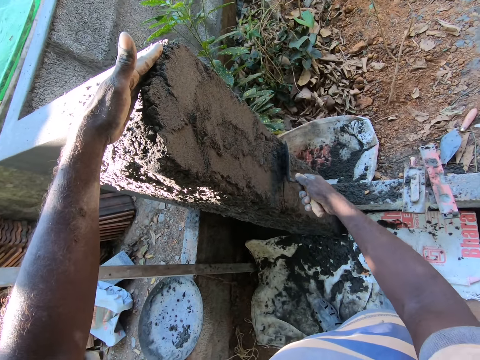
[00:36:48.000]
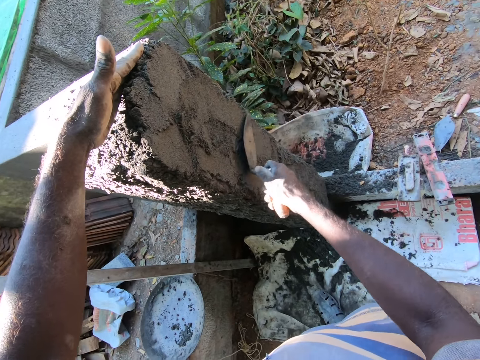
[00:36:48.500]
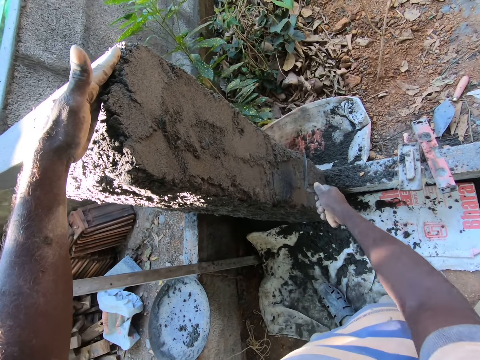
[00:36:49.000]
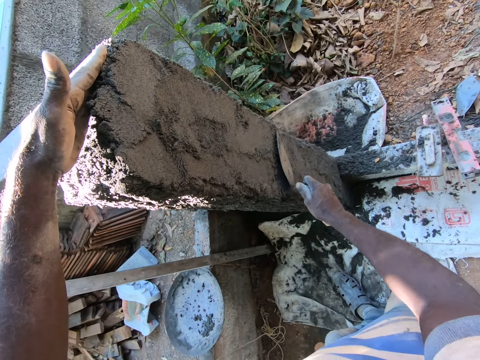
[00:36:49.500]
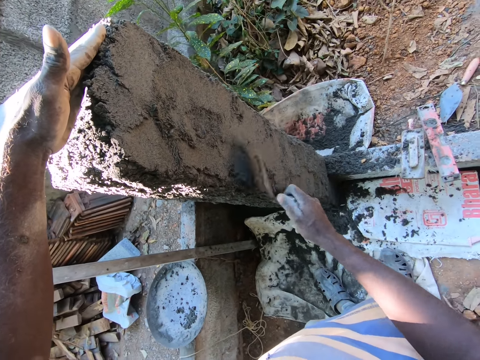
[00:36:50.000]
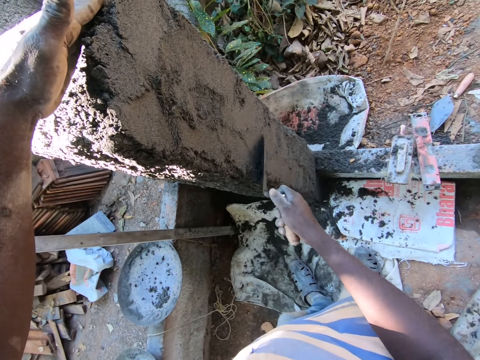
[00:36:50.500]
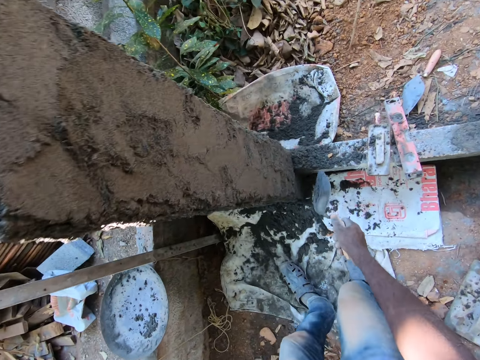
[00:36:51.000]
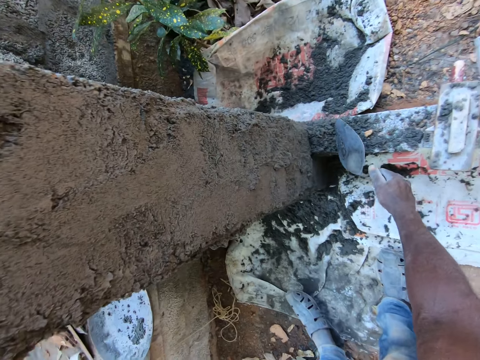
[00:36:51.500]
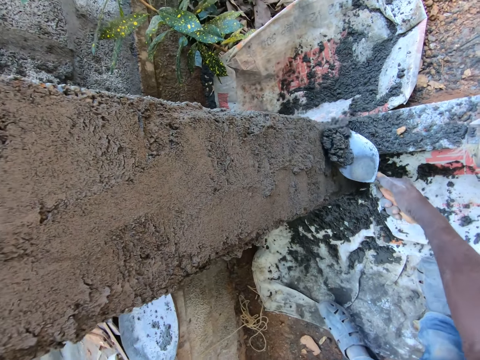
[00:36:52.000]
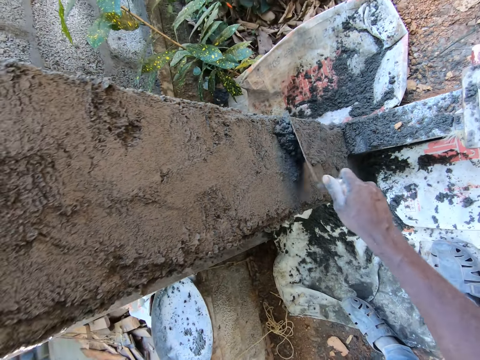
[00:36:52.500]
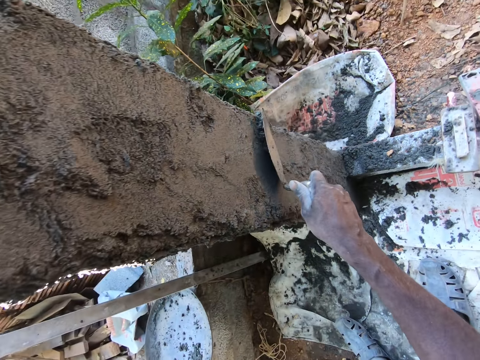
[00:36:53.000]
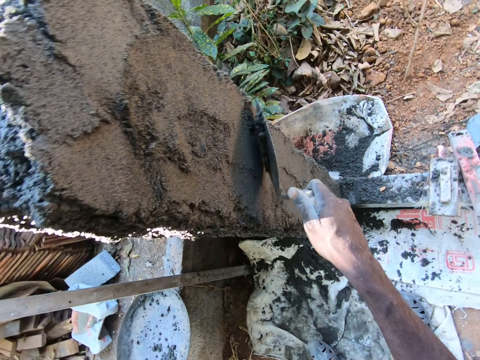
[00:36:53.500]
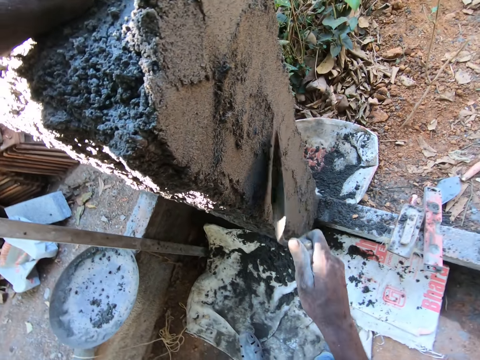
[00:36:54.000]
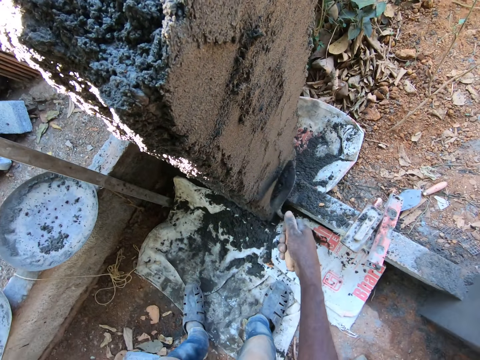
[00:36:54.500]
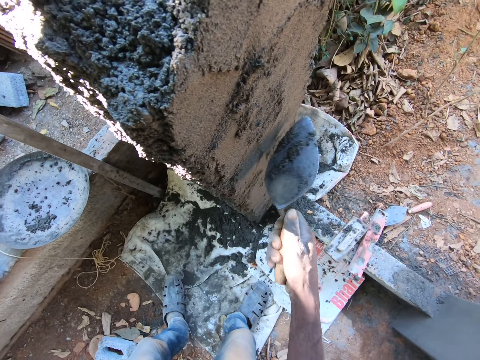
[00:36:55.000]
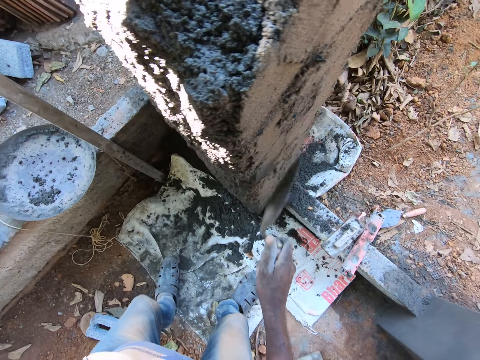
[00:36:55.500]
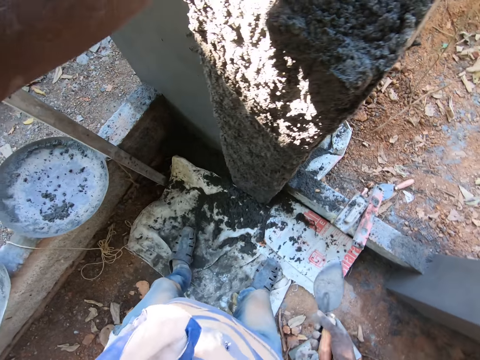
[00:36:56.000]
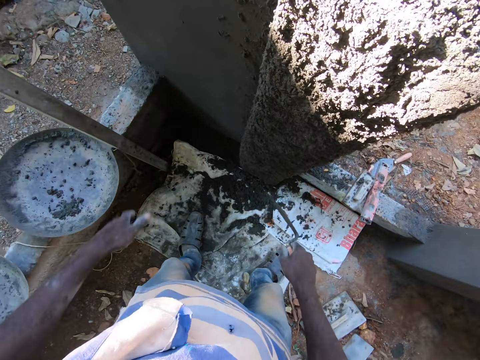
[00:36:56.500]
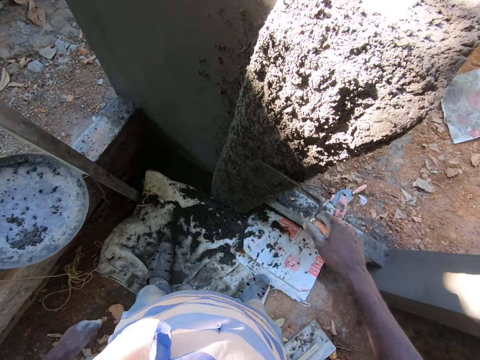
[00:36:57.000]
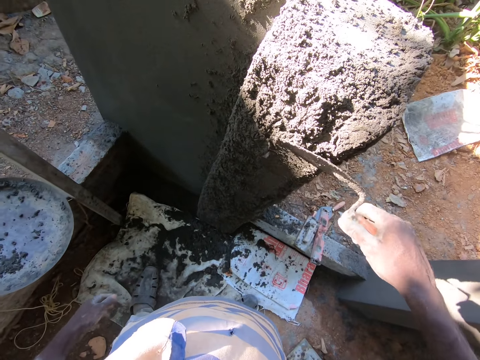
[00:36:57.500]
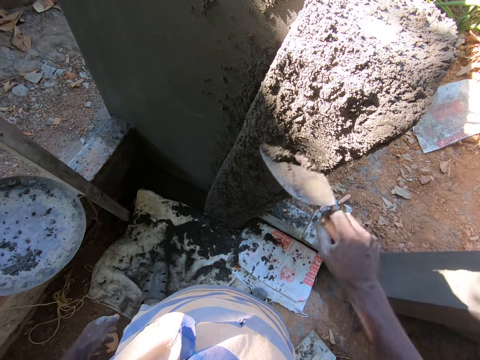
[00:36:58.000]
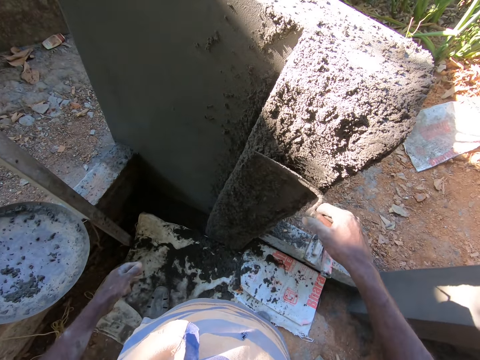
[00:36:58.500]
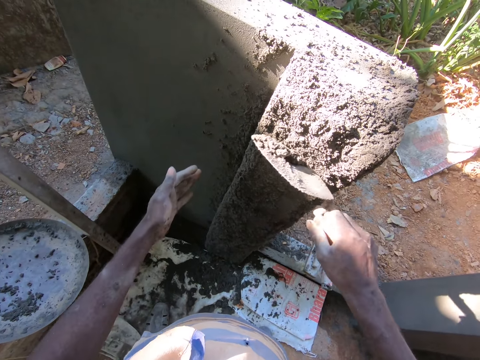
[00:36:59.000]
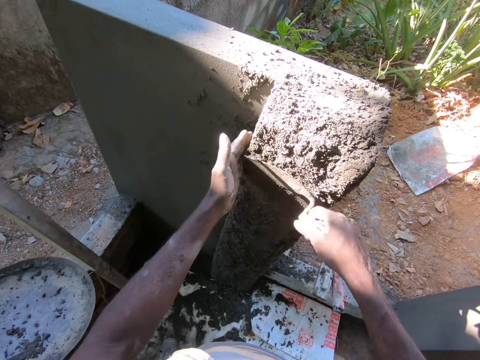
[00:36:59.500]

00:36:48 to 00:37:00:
The camera wearer takes the cement on a wood with the hand trowel in his right hand. He plasters the cement to the pillar with the hand trowel in his right hand. He smoothens the wall. He stares at the wall. He plasters the cement to the pillar with the hand trowel in his right hand. He smoothens the wall.

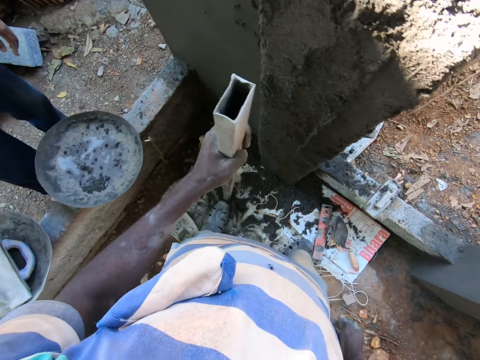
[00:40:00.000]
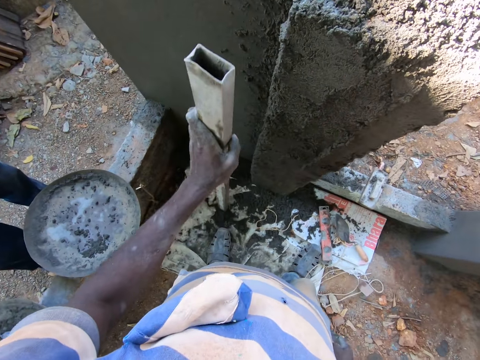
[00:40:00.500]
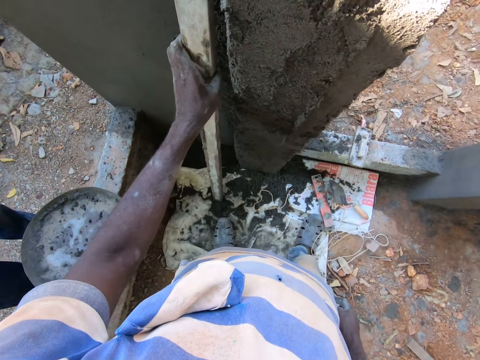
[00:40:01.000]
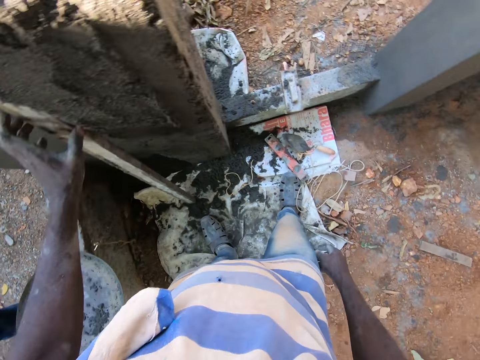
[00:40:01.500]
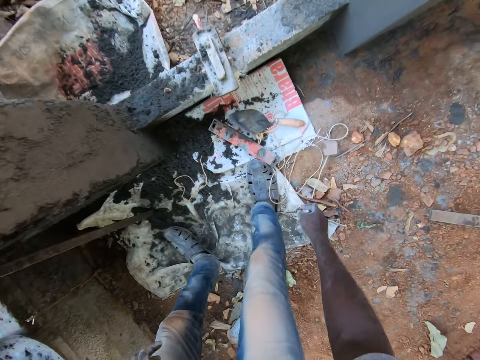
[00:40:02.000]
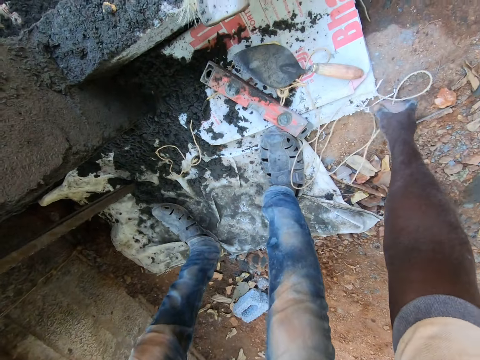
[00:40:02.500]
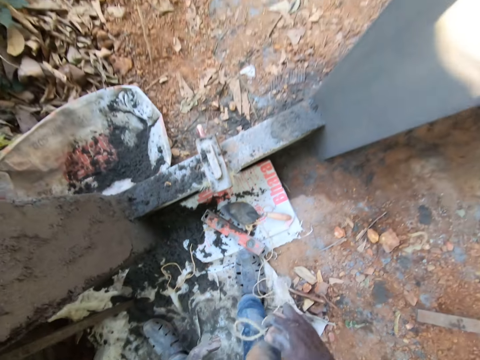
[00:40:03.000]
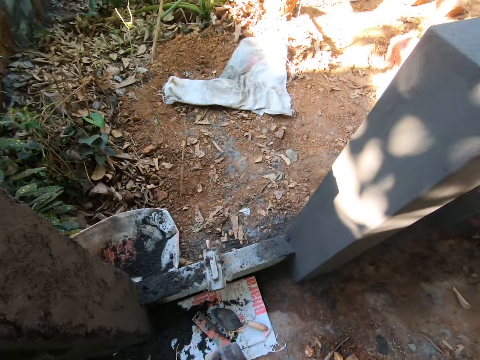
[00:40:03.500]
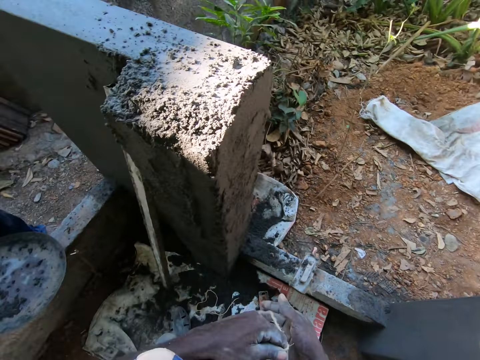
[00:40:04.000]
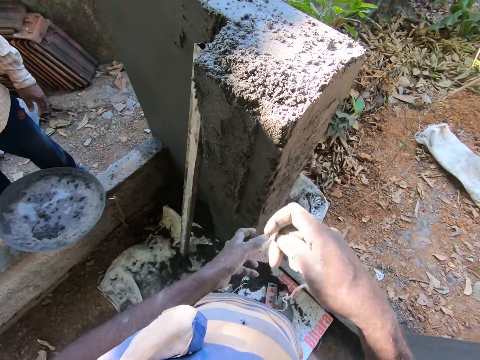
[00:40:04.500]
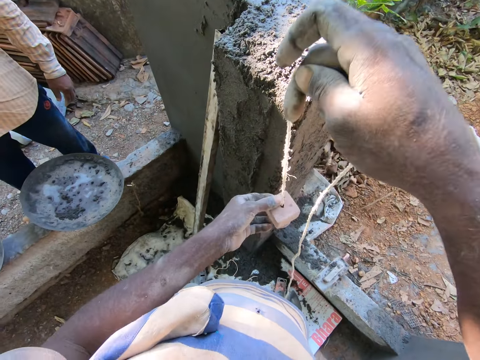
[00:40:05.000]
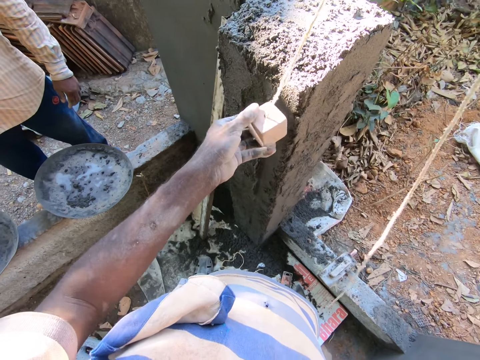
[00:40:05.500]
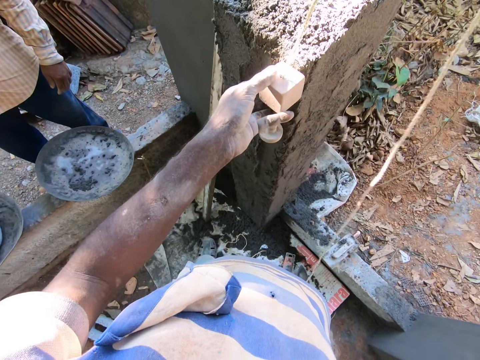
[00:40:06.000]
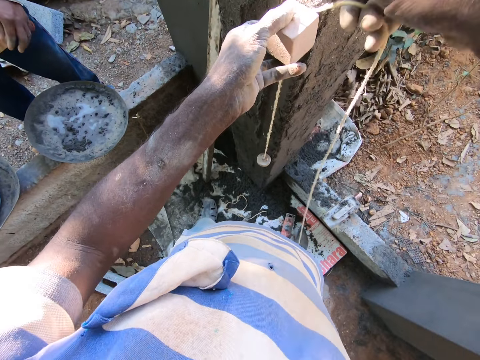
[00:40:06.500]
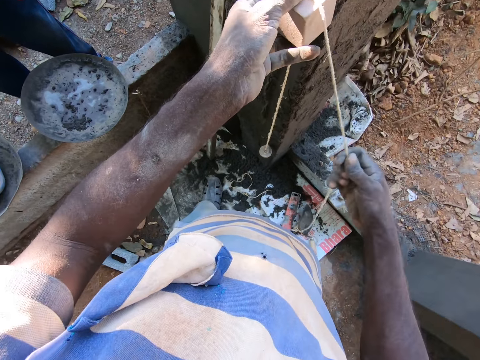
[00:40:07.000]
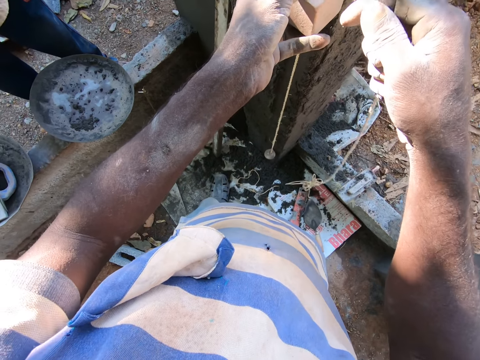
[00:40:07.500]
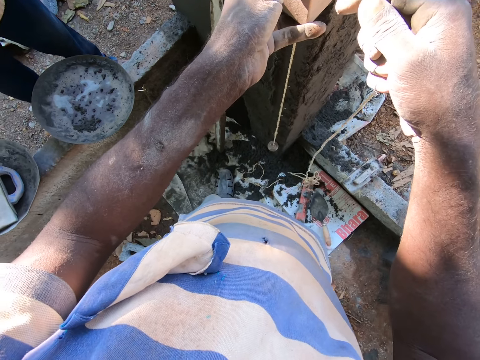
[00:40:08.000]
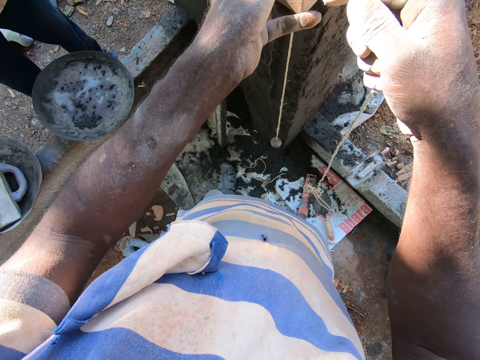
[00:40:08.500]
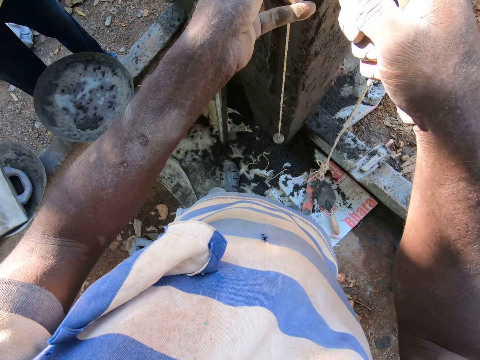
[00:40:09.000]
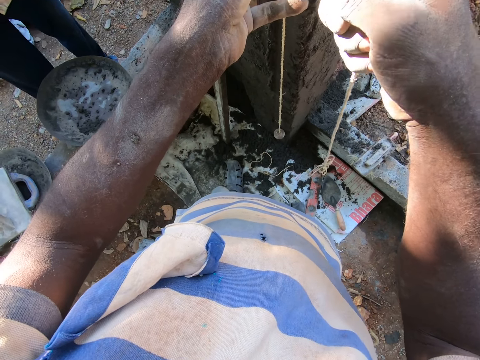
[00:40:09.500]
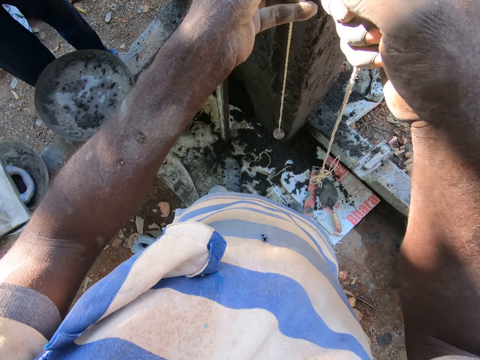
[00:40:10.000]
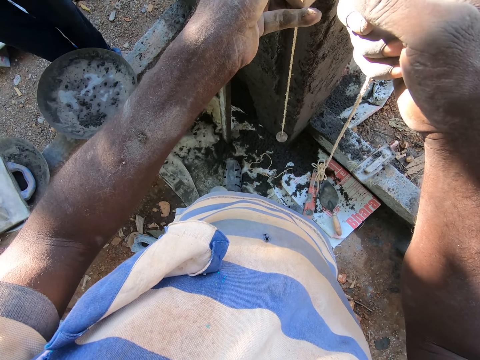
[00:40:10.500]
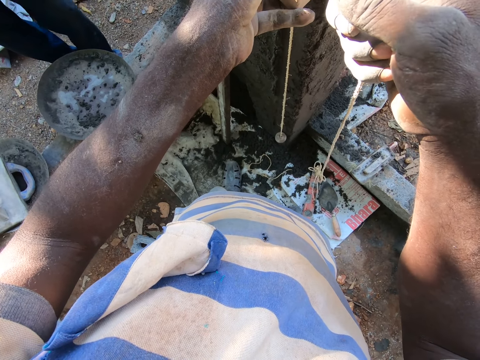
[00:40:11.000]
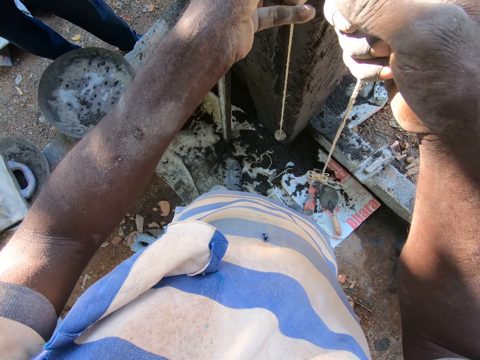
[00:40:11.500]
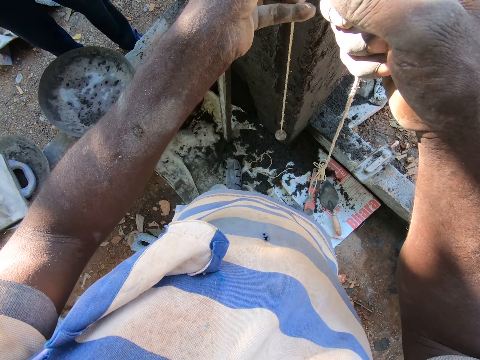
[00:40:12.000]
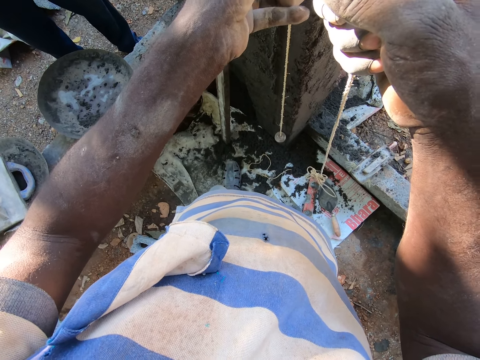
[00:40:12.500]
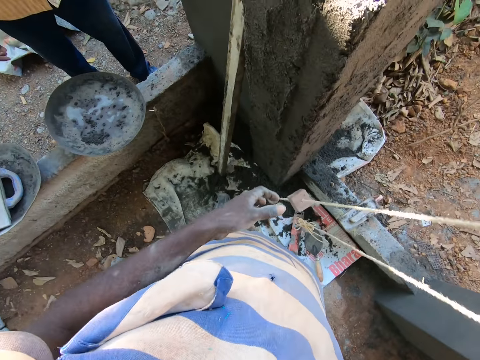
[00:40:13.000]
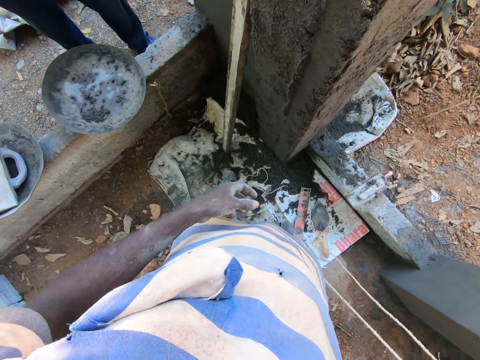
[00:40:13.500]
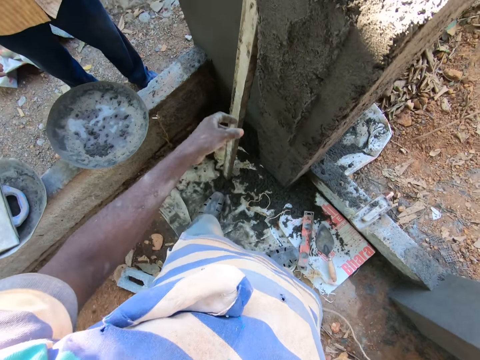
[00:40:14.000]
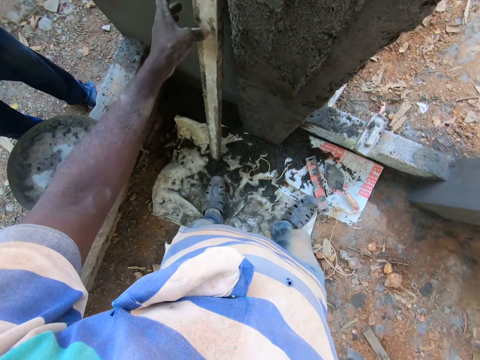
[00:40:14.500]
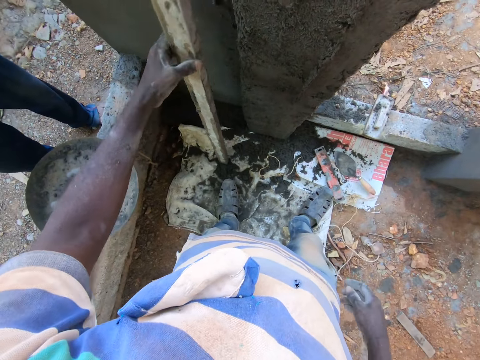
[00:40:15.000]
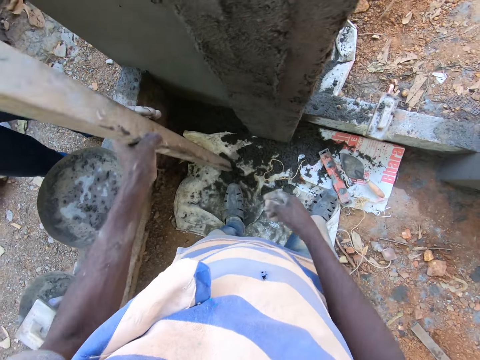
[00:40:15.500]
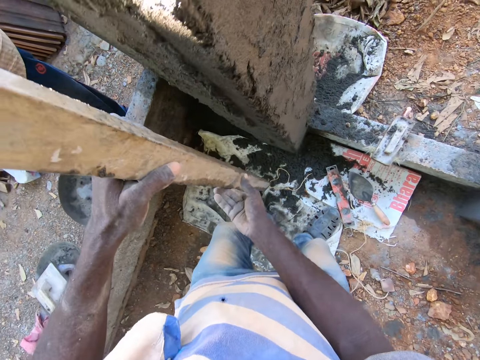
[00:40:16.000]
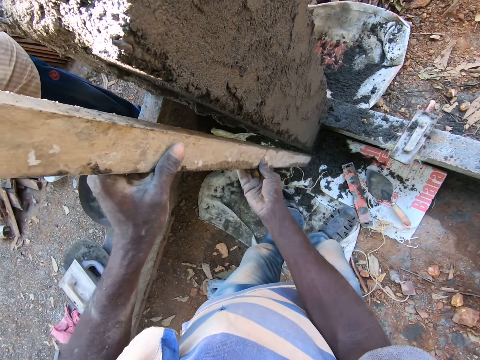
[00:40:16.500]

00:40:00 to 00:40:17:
The camera wearer leans the metal bar to the wall. He picks the rope from the ground with his right hand. He holds the rope with both hands. He measures the fence with the rope in his hands. He drops the rope on the ground with his right hand. He takes the iron rod or metal bar by the fence with his left hand. He aligns the iron rod to the fence with both hands.
